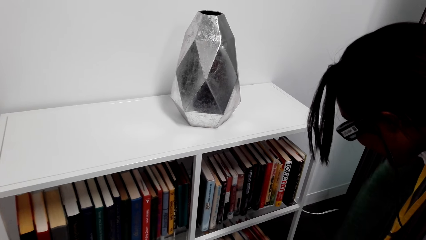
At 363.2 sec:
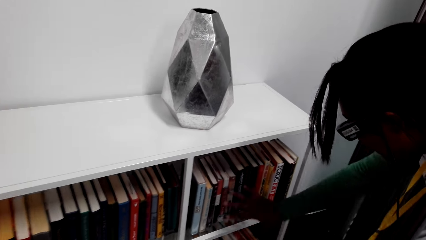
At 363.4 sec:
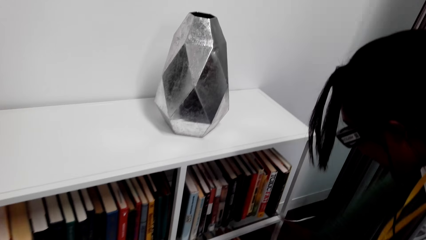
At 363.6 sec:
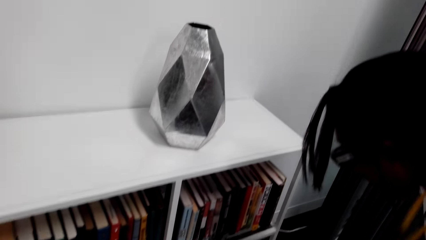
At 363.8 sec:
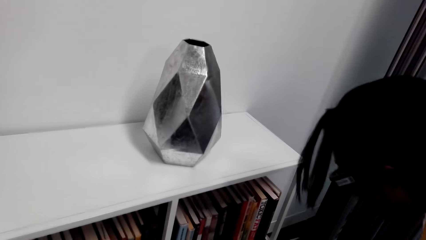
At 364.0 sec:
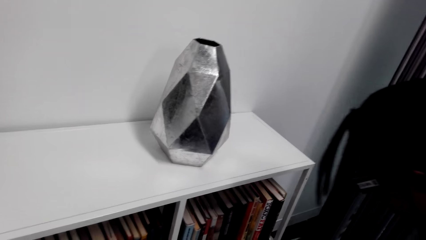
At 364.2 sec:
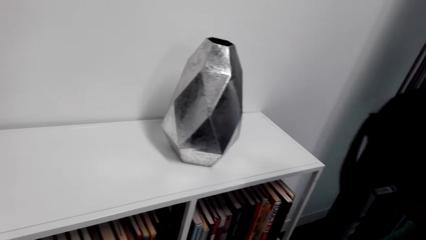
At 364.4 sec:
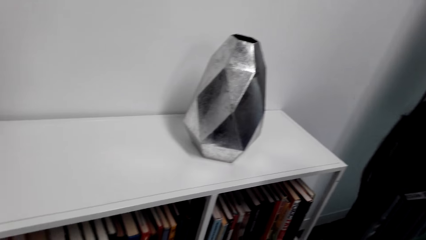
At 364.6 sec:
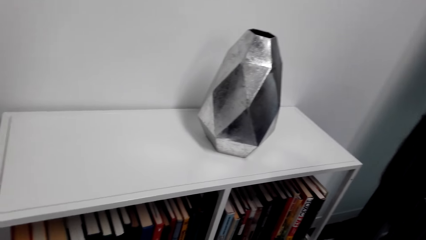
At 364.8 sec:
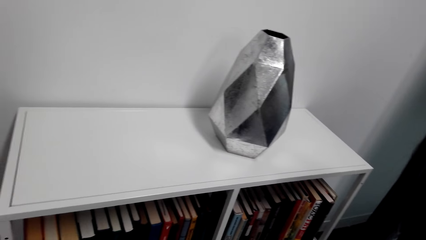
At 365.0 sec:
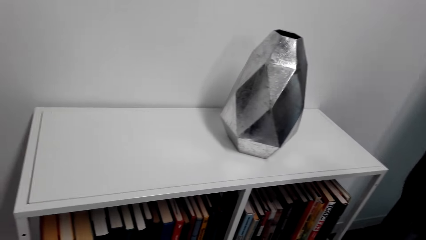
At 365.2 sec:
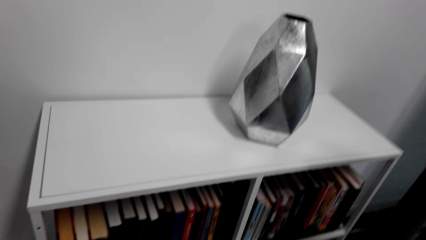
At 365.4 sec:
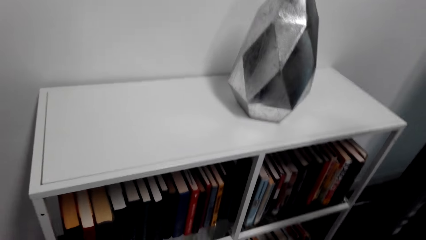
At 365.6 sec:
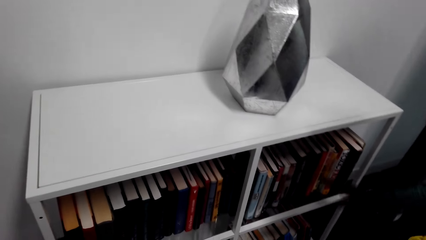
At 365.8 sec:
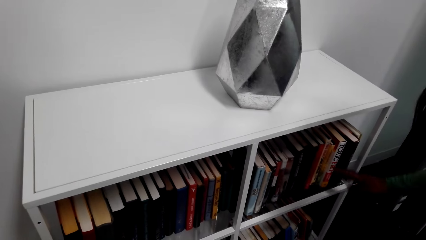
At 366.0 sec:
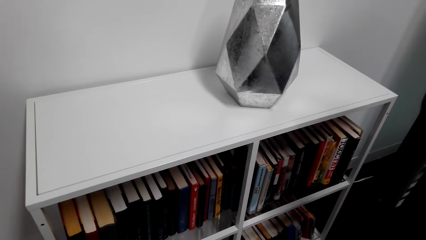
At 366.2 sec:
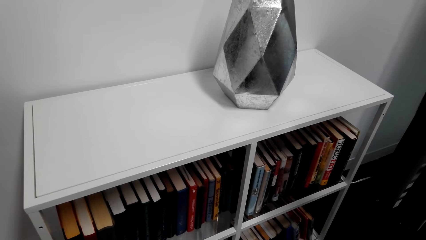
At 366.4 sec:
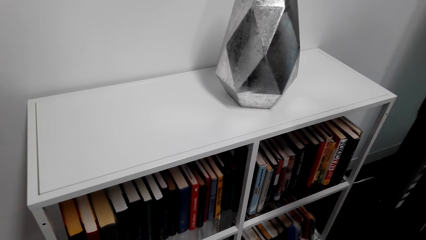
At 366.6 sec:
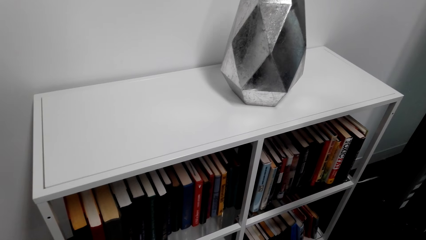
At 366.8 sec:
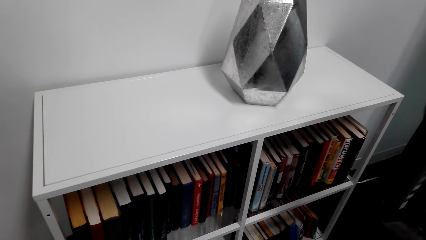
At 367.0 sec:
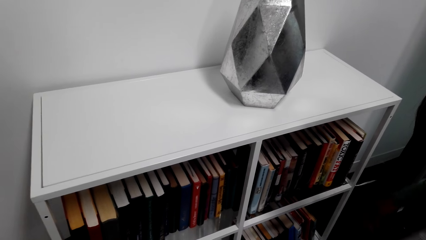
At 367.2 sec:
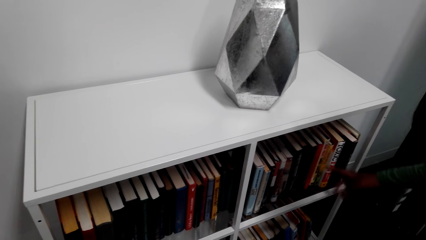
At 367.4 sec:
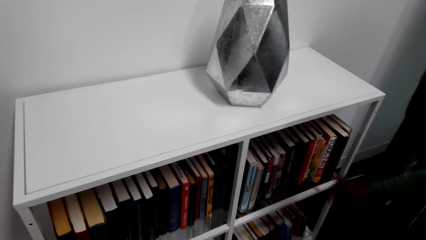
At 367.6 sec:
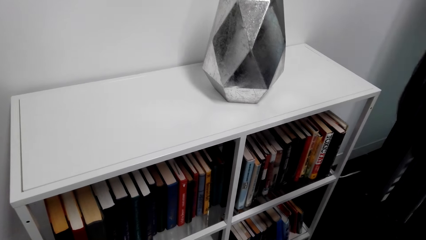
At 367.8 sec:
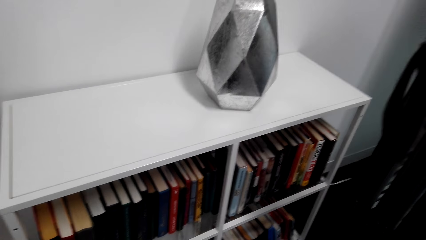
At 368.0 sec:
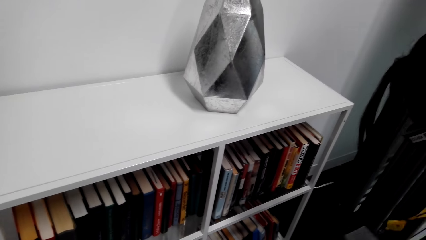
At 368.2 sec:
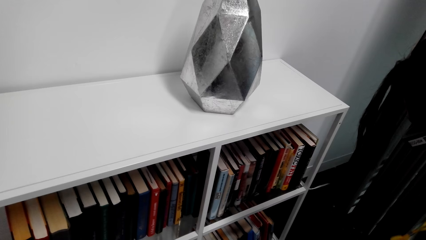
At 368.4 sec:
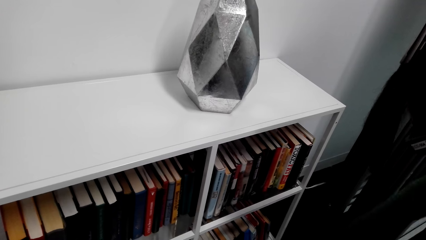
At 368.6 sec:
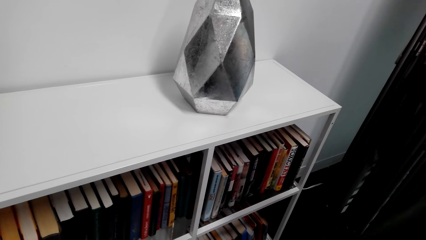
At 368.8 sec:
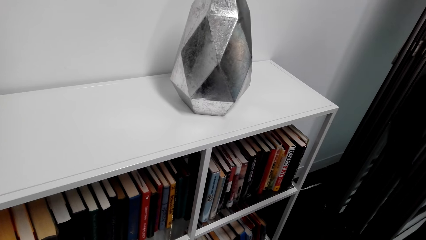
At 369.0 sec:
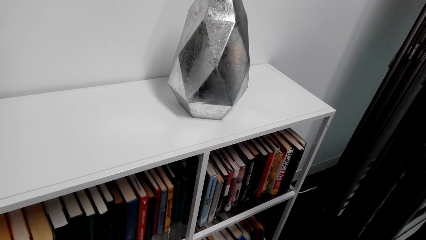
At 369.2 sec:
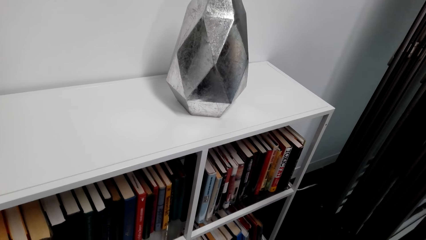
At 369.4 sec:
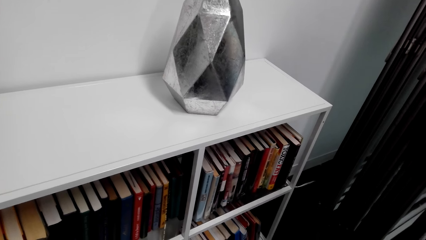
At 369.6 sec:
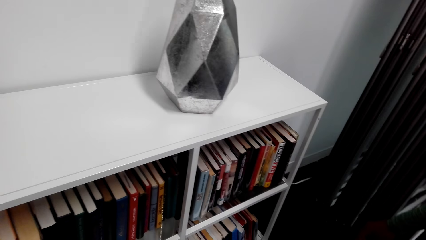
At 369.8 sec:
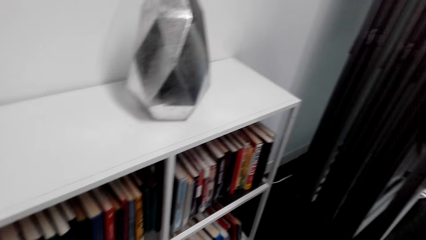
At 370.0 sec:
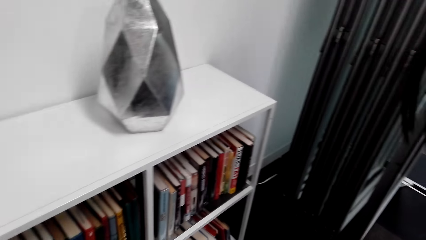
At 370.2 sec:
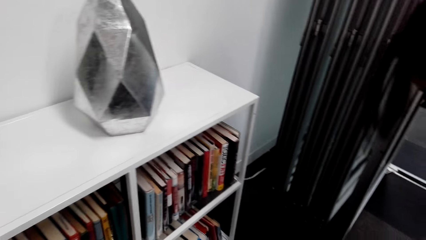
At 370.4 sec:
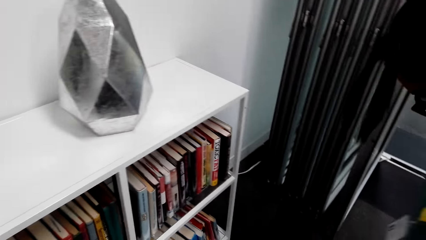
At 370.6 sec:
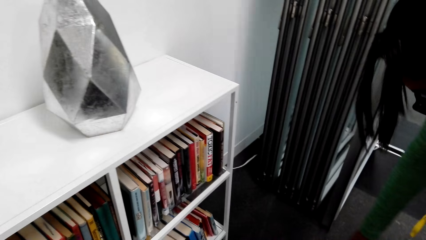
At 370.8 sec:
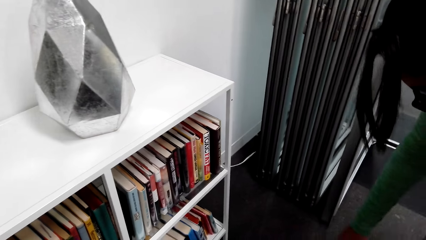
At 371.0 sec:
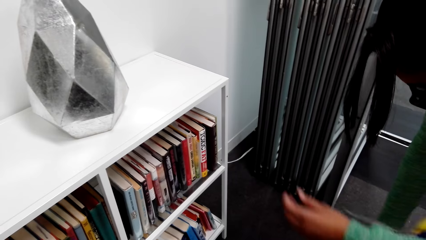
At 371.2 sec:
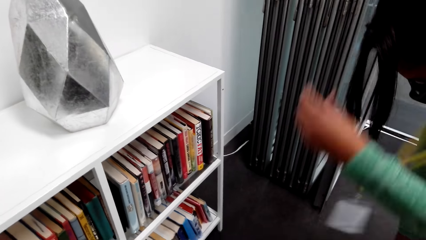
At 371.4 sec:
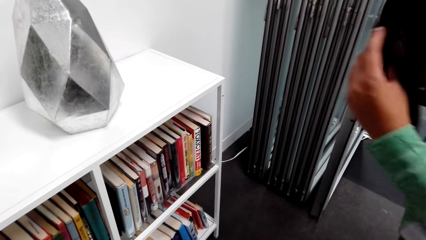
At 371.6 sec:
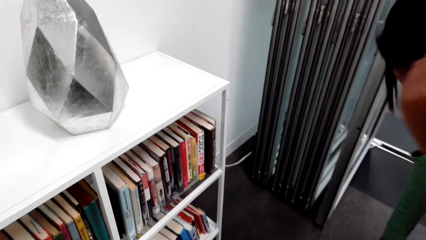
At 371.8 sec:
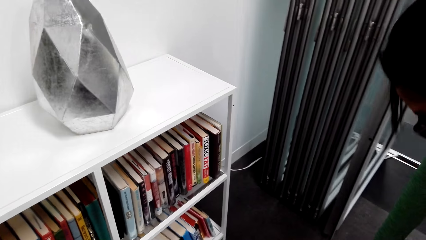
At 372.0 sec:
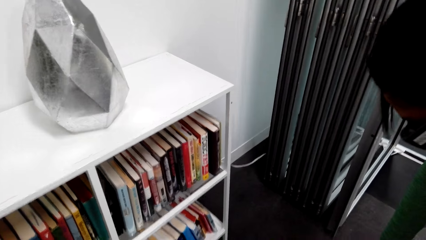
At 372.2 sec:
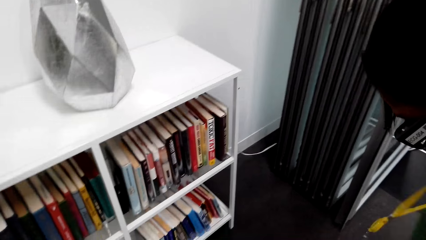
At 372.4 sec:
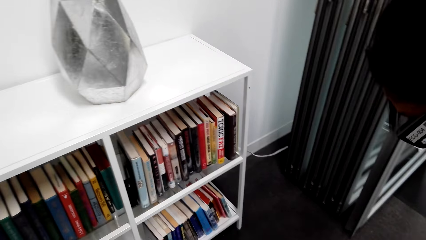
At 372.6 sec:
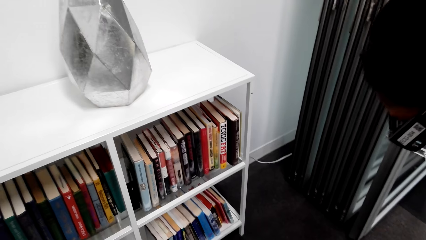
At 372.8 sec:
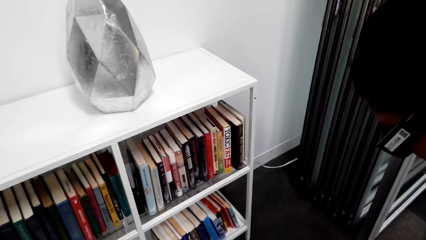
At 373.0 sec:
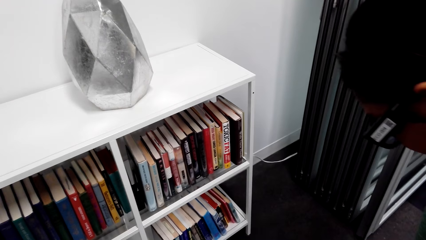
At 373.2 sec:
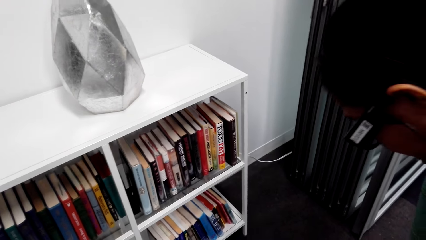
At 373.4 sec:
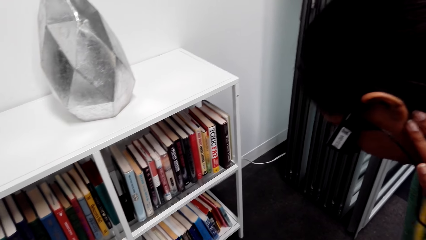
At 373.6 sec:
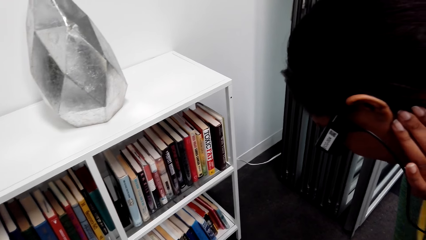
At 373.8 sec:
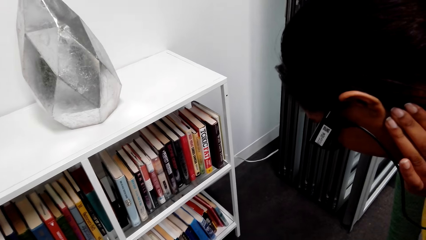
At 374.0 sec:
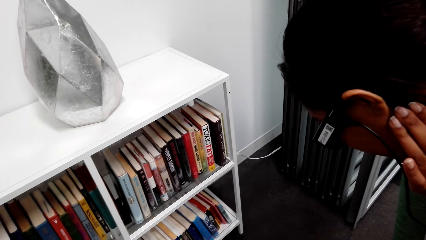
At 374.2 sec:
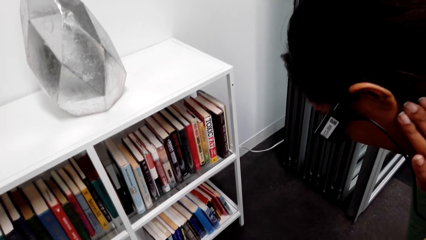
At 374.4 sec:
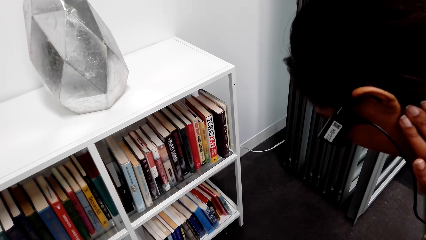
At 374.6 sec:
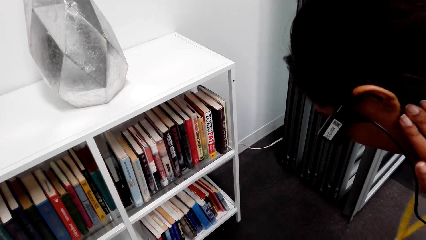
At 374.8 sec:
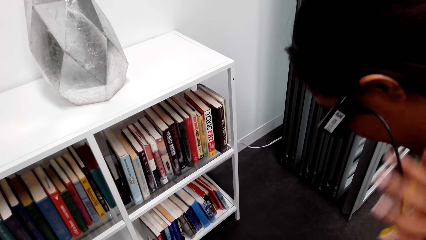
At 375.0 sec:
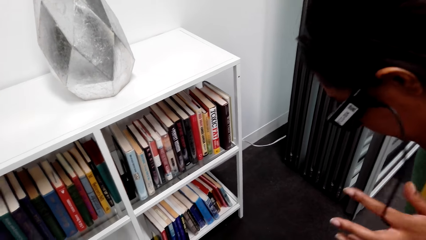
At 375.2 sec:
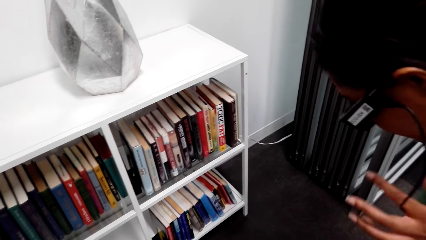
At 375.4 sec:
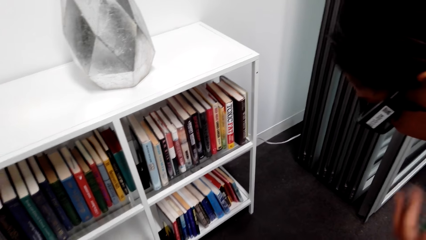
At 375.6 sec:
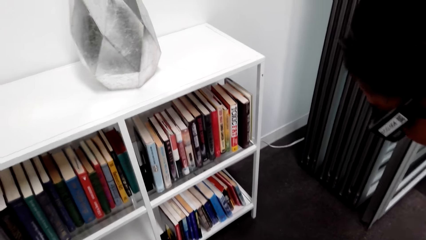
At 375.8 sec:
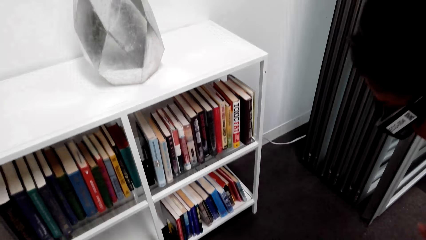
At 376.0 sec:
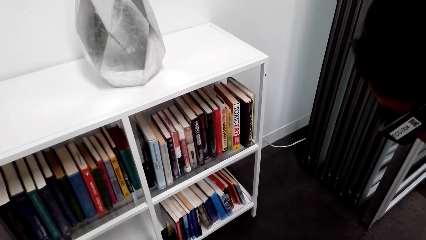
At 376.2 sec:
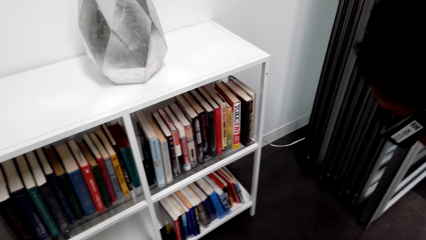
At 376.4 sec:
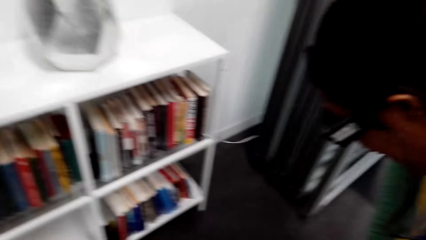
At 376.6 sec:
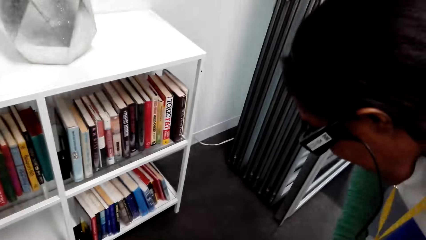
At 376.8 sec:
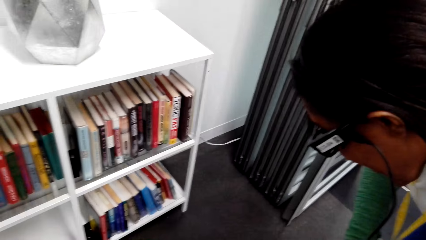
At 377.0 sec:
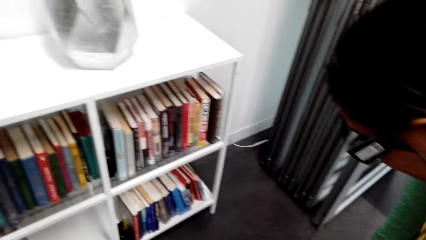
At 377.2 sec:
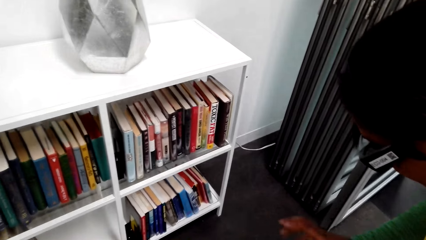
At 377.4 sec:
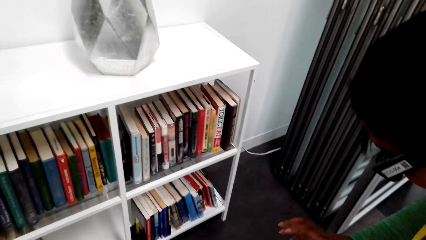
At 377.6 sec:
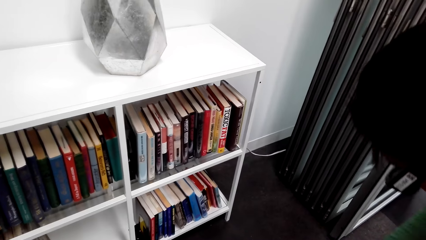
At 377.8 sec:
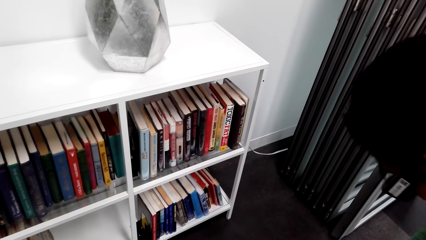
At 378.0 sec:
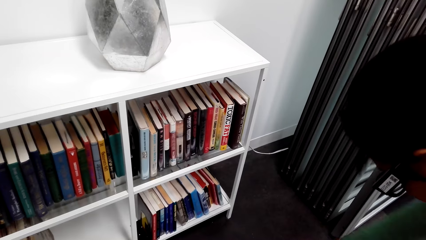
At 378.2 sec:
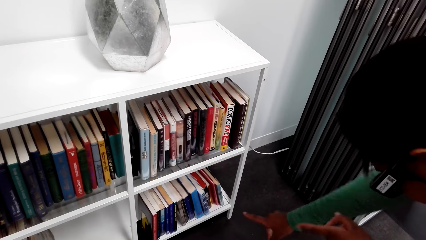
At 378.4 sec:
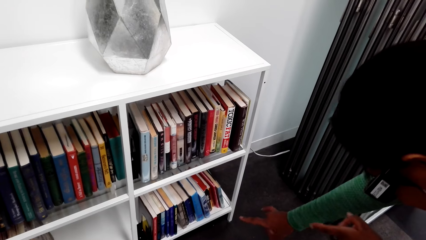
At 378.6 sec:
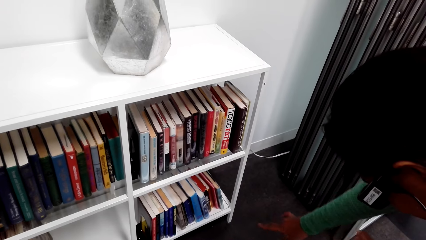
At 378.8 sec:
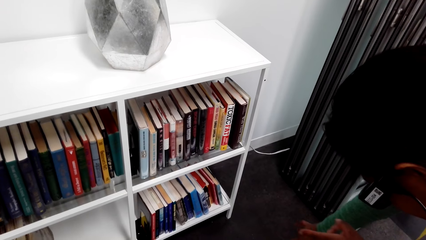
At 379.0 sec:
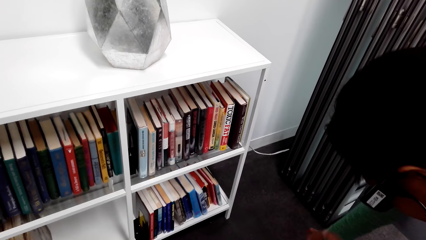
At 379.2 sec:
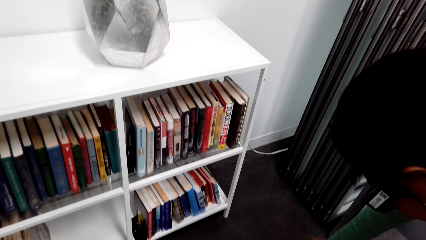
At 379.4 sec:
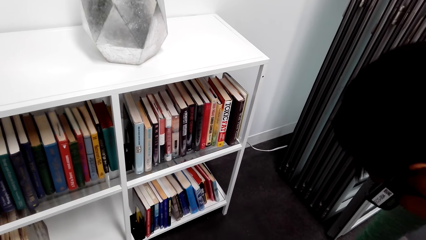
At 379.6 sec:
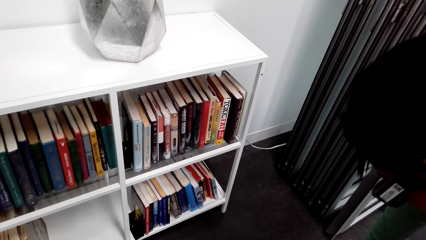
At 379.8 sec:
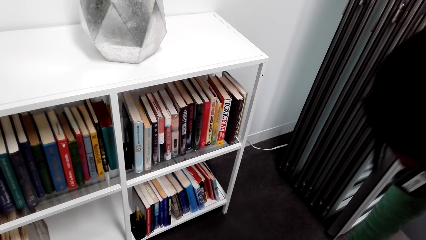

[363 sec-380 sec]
A person moves her hair.
